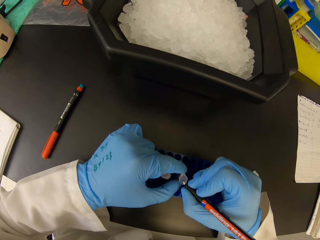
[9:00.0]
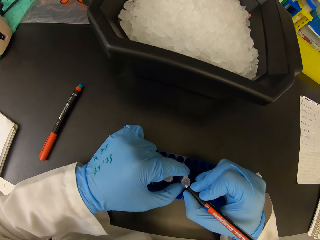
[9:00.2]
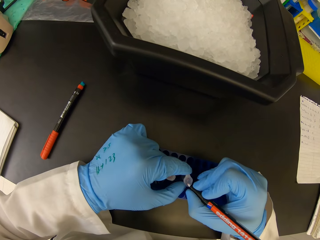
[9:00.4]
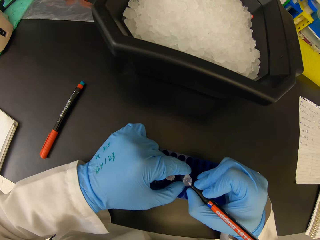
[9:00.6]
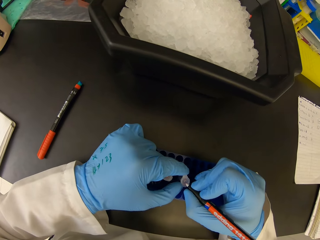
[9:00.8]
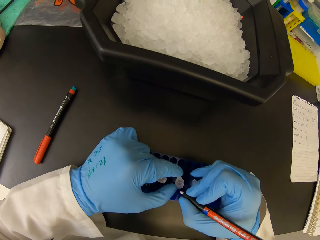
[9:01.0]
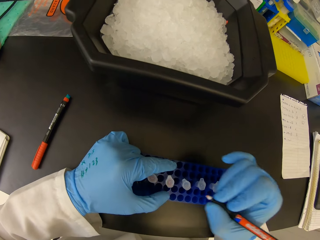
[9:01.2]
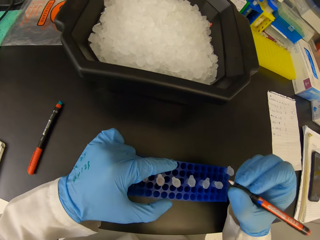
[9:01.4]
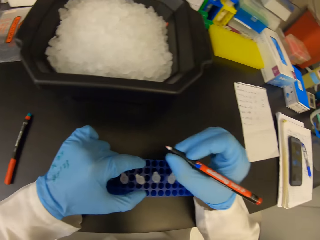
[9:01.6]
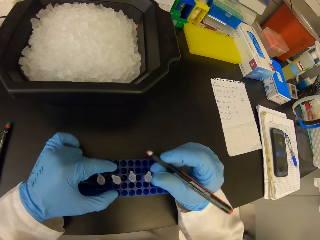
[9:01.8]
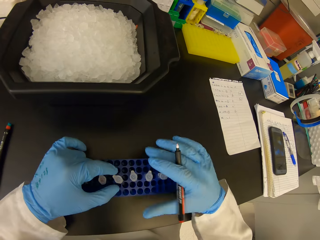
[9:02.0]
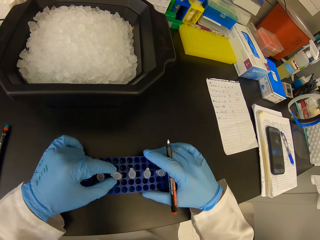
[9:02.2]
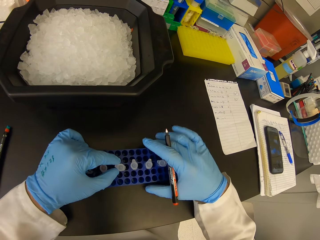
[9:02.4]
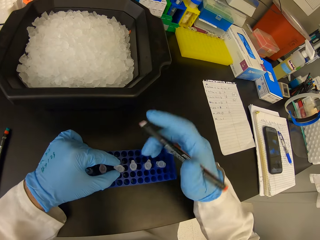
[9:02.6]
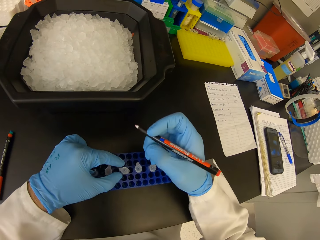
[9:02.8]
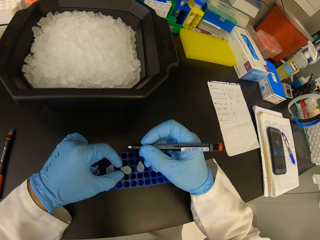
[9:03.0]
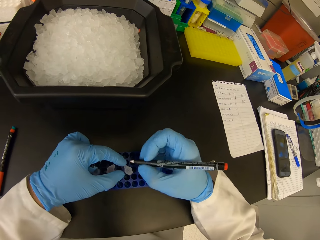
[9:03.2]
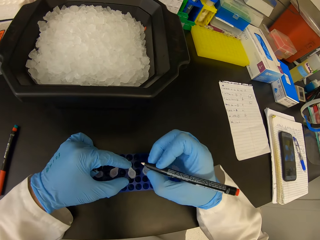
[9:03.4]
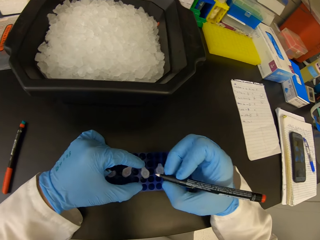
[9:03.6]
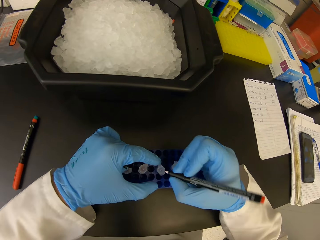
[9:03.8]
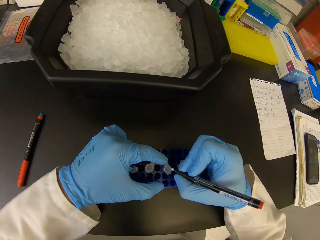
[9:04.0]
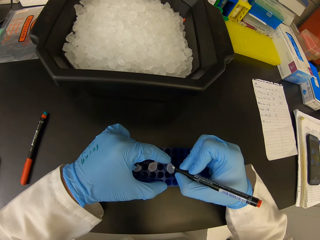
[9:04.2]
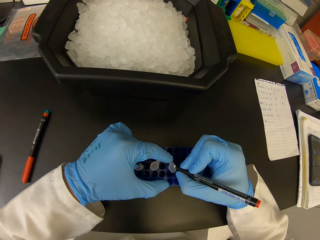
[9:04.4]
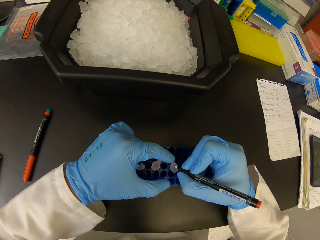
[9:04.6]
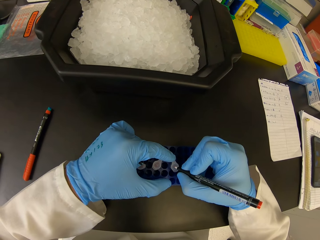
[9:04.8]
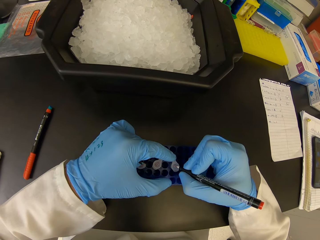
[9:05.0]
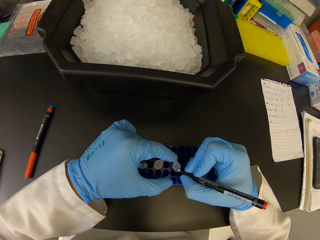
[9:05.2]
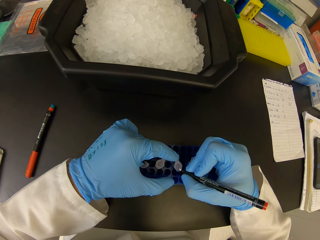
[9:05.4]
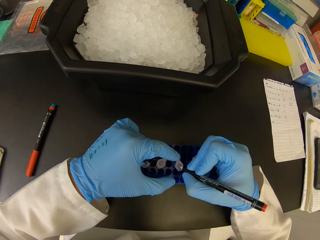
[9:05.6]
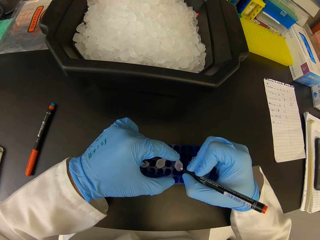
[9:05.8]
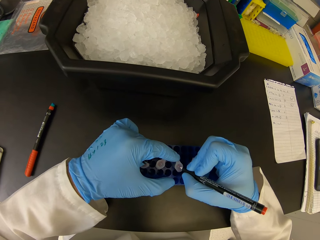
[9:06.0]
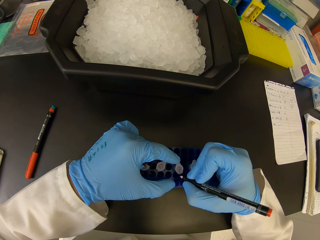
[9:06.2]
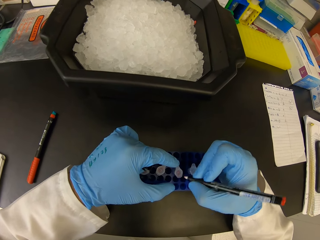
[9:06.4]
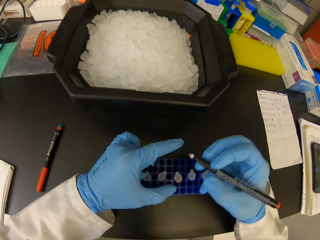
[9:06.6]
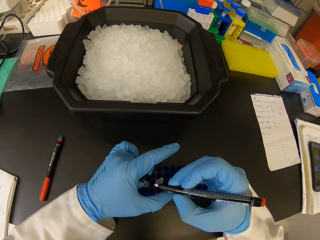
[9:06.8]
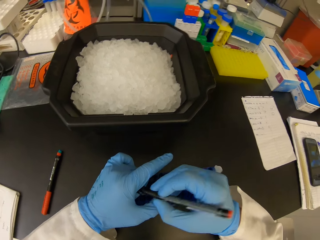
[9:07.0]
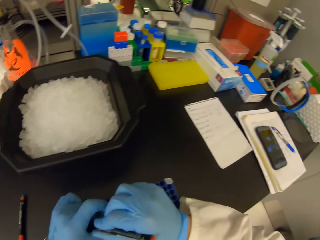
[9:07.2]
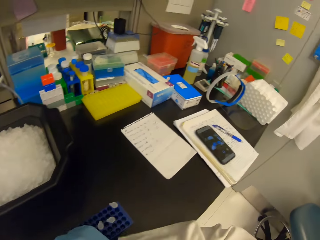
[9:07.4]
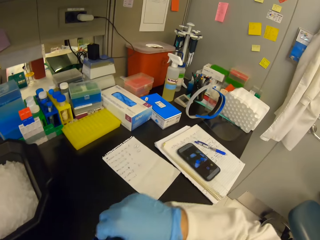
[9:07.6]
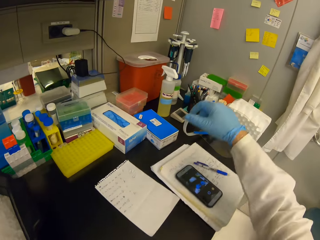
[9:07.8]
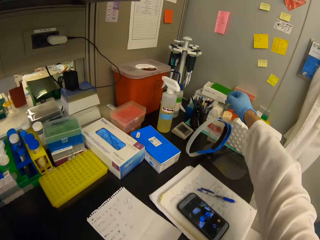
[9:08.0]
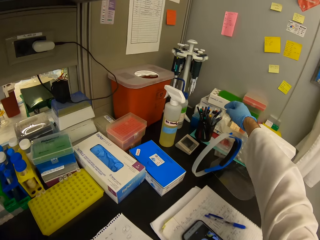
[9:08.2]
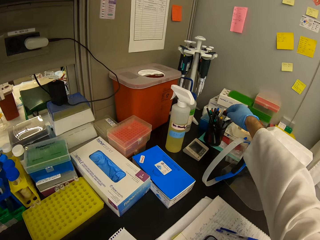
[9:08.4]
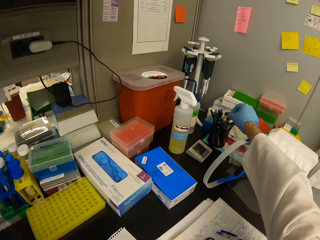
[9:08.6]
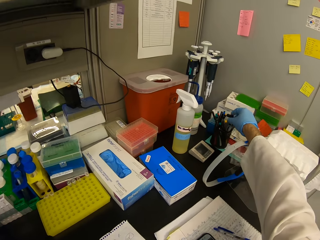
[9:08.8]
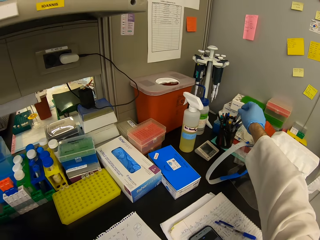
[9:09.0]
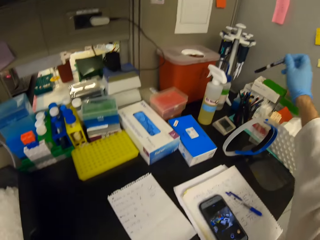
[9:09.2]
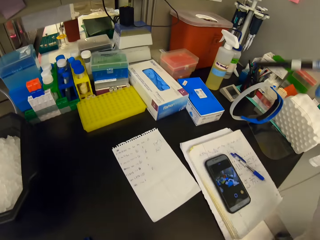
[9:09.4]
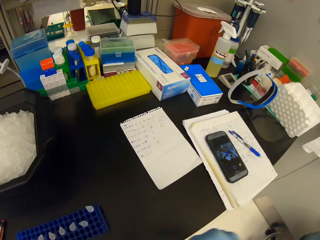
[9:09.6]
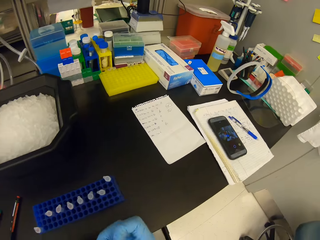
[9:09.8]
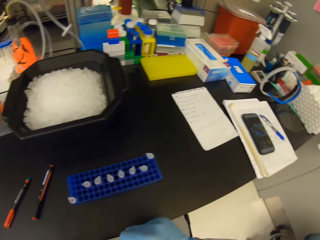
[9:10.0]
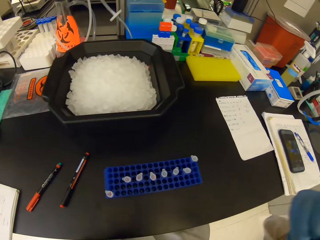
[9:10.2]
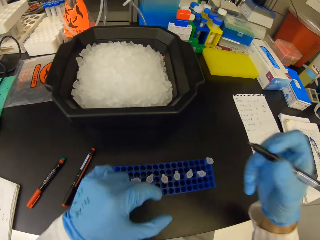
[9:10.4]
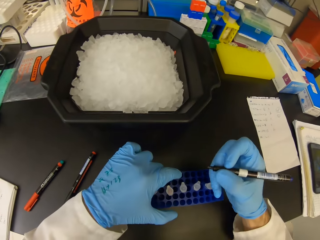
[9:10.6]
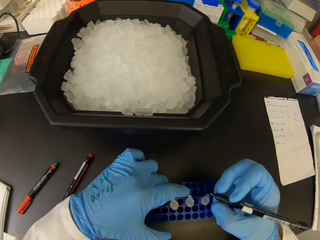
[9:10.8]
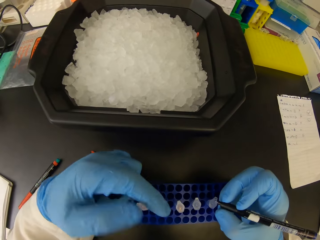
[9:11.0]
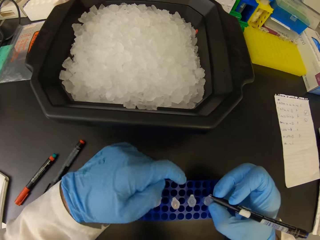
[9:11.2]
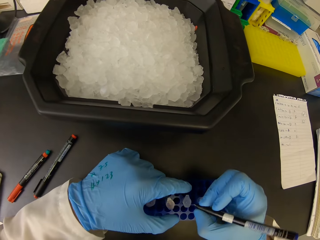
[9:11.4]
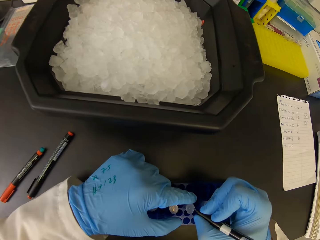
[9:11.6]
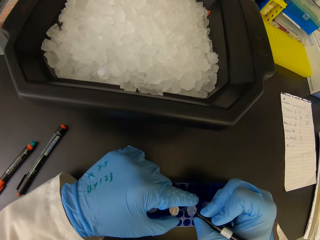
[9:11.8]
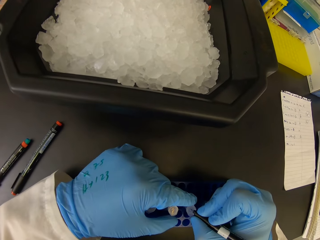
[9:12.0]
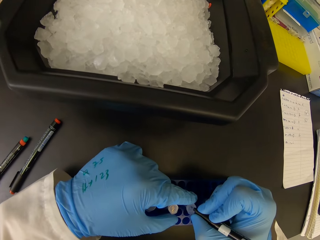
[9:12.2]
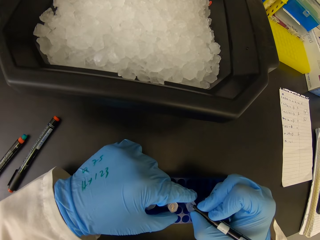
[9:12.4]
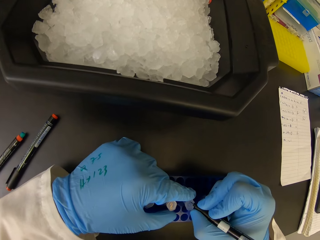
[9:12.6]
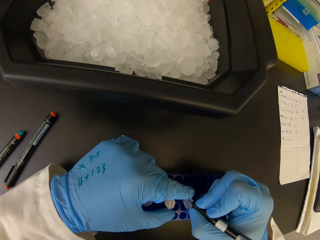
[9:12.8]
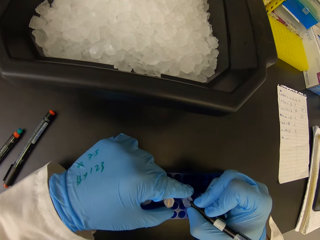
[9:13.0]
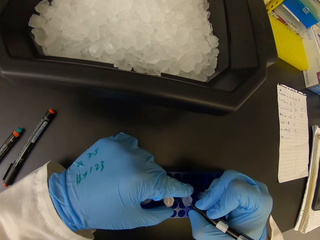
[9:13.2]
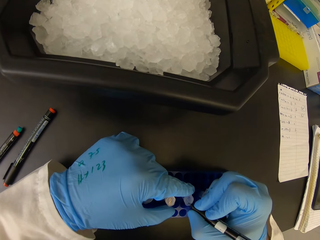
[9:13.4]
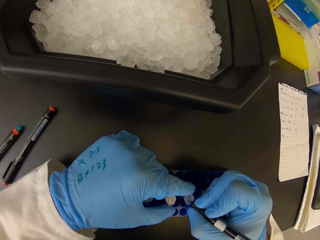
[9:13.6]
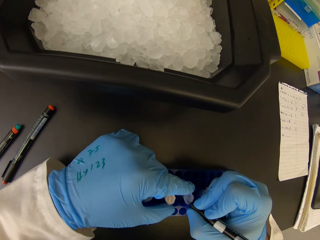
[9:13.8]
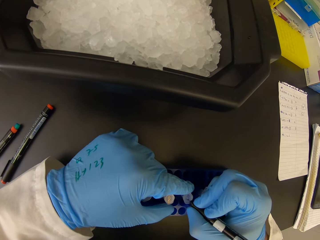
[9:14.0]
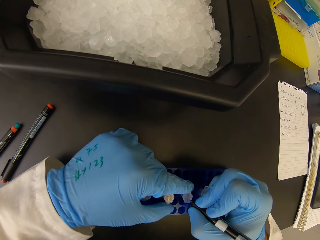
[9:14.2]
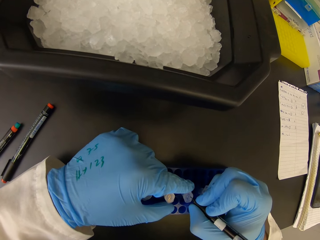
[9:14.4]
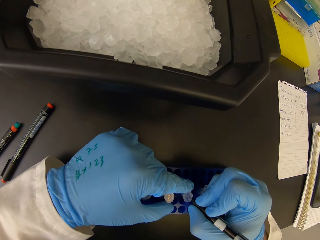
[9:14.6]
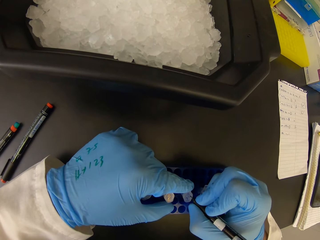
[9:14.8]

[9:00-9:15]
The camera wearer writes on the test tube. They close the pen with the pen cap. They pick the pen from the pen holder. They label the test tubes.

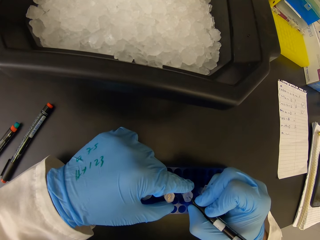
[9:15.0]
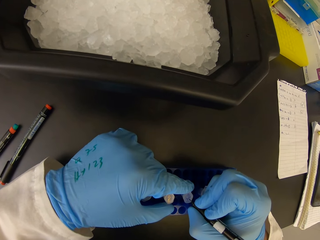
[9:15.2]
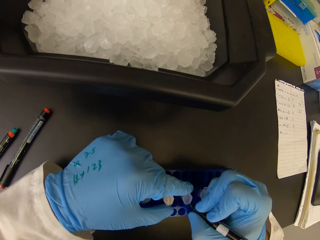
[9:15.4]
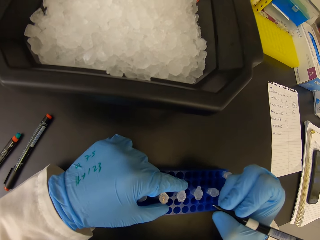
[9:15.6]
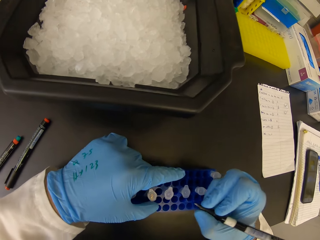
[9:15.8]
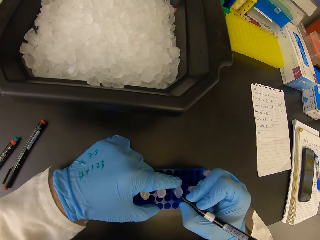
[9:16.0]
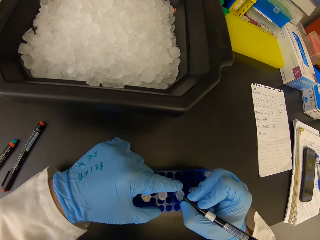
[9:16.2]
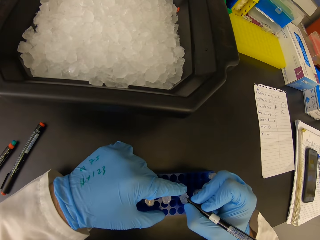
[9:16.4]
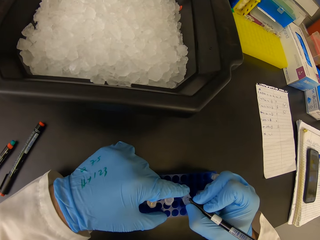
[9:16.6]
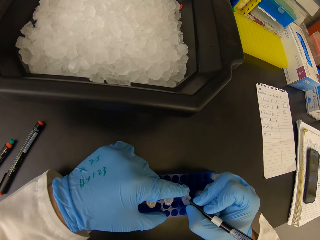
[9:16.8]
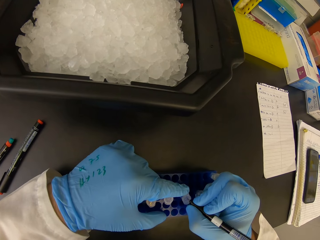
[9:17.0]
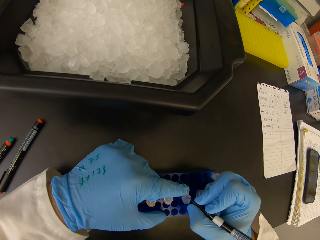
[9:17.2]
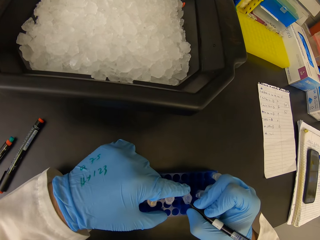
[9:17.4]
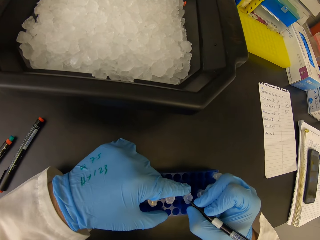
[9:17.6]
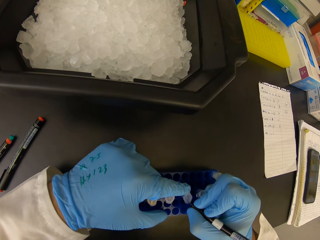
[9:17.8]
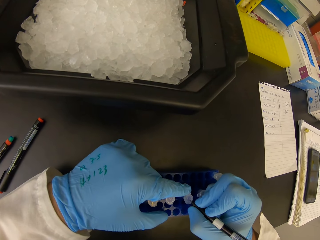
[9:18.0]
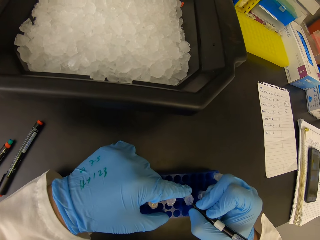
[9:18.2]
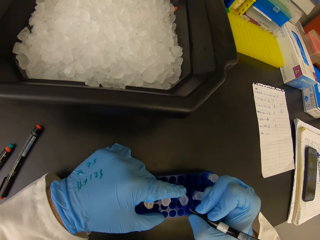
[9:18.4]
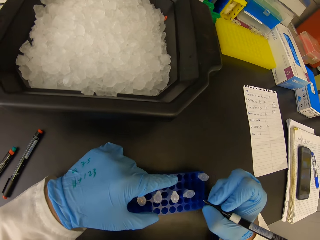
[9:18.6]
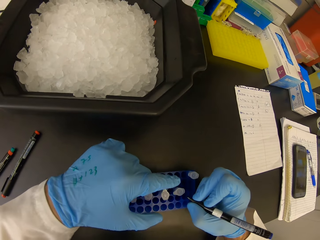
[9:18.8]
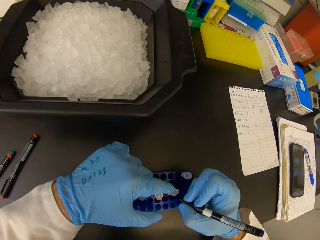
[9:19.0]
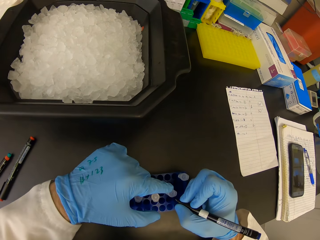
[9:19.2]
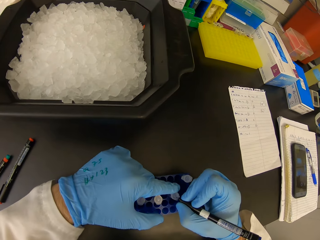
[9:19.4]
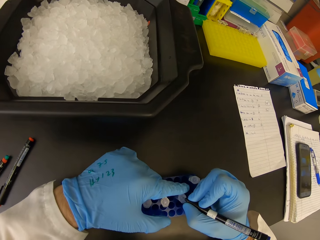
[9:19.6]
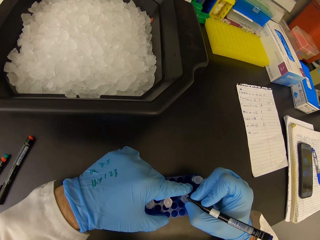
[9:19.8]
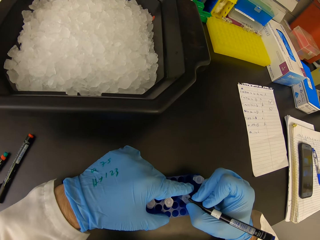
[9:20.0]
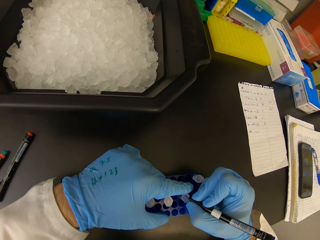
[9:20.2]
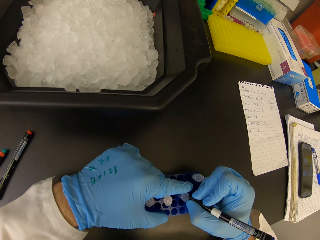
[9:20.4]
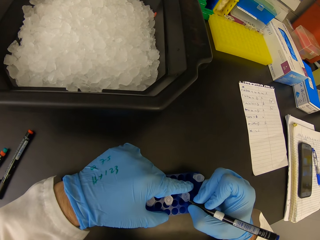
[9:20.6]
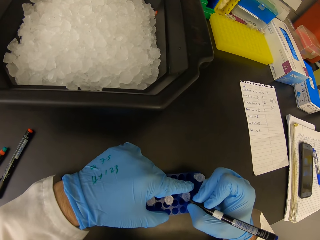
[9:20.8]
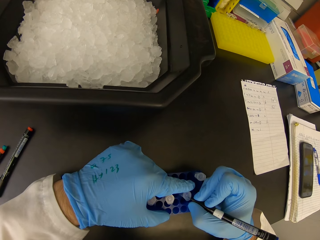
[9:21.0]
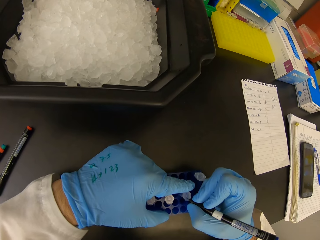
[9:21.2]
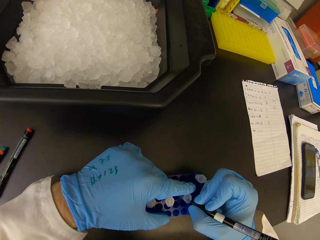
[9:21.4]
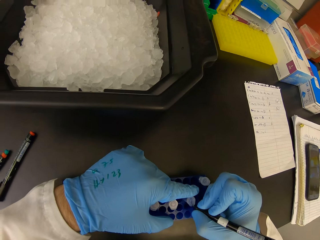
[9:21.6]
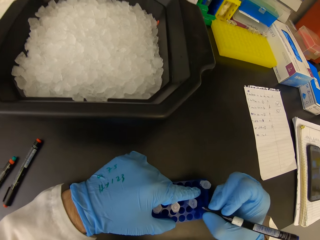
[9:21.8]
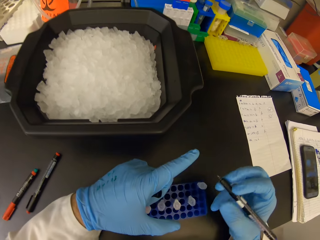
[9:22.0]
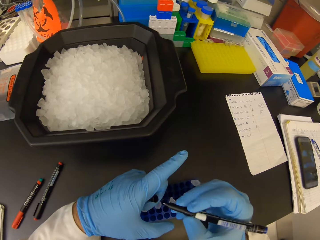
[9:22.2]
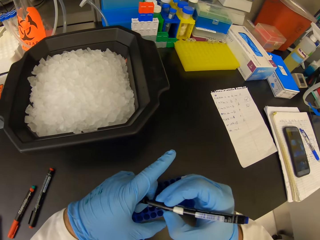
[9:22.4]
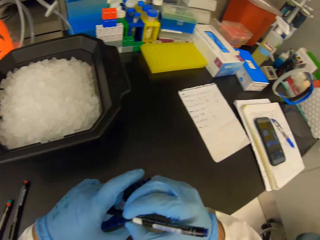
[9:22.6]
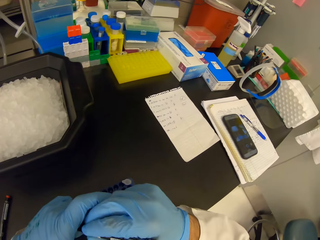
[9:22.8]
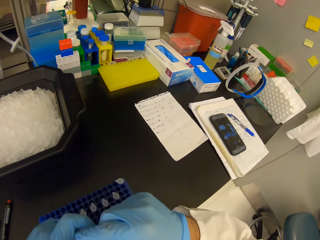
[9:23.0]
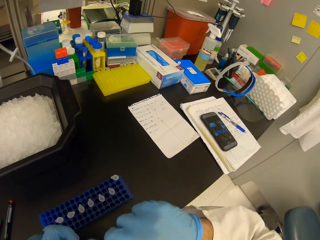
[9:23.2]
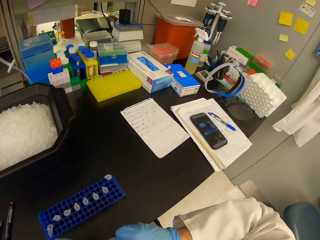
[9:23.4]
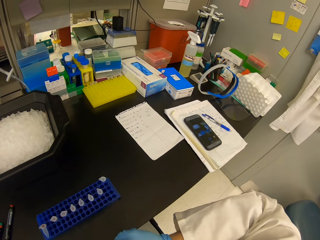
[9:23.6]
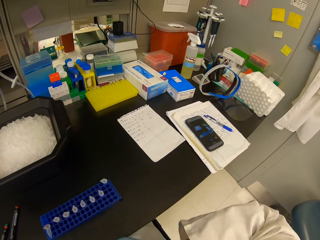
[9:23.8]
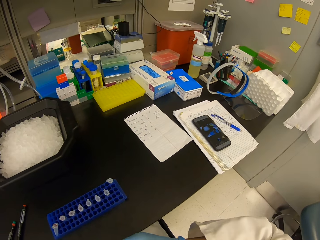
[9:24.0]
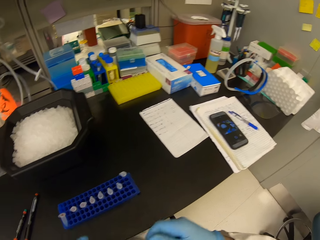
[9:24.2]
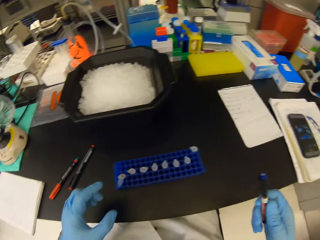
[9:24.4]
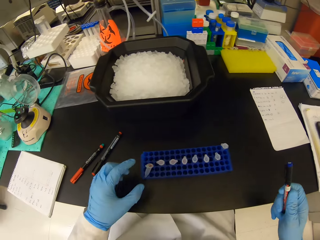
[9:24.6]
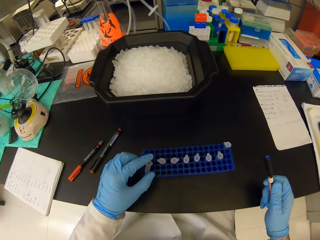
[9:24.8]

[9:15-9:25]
The camera wearer writes on the test tube. They close the pen with a pen cap.
